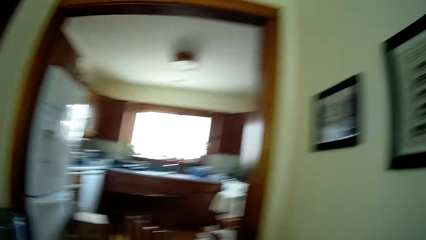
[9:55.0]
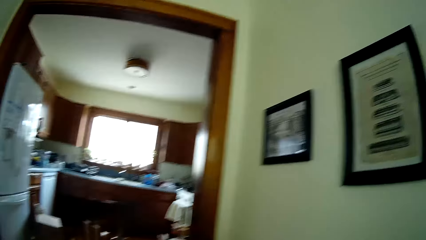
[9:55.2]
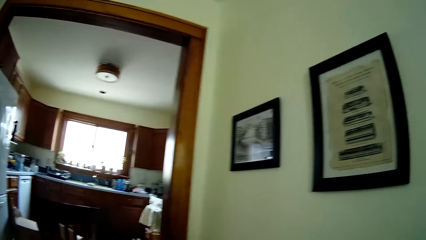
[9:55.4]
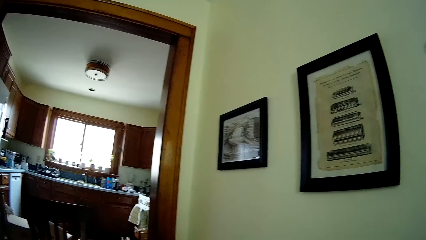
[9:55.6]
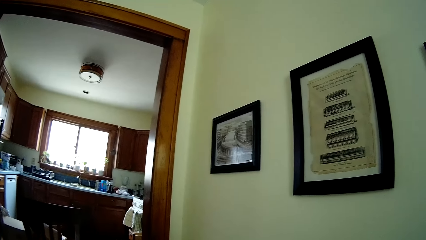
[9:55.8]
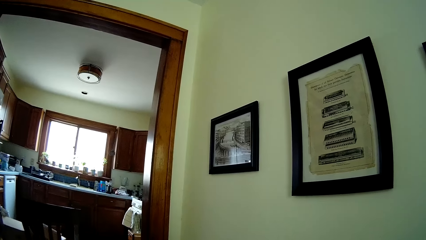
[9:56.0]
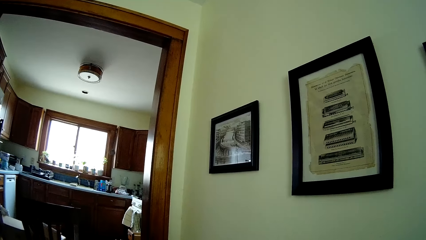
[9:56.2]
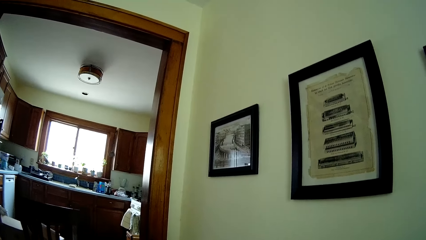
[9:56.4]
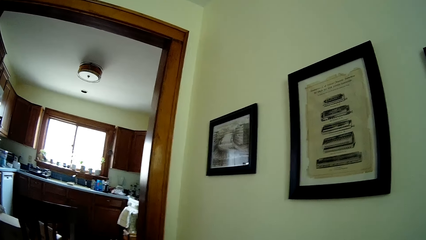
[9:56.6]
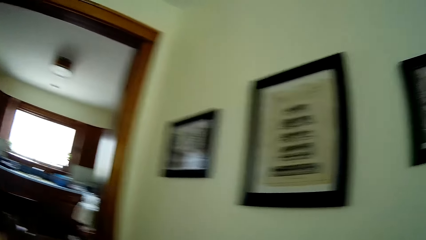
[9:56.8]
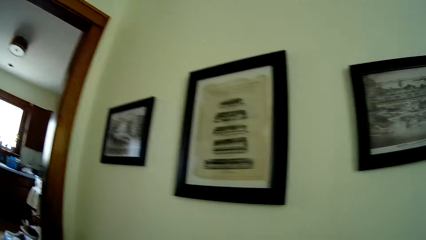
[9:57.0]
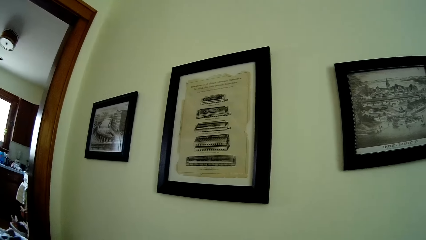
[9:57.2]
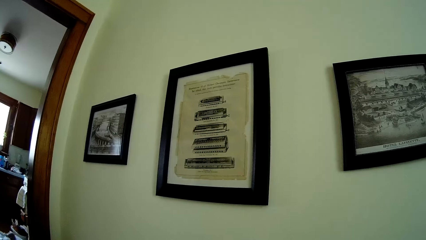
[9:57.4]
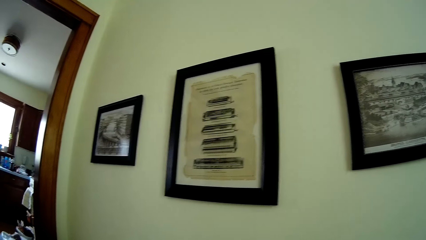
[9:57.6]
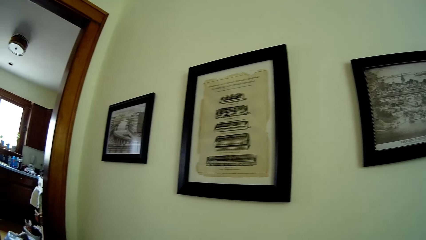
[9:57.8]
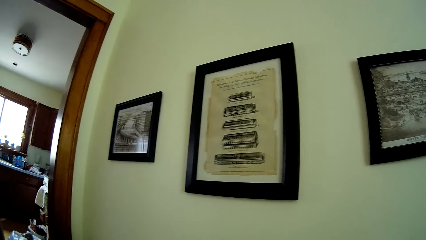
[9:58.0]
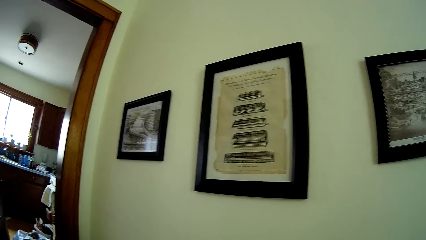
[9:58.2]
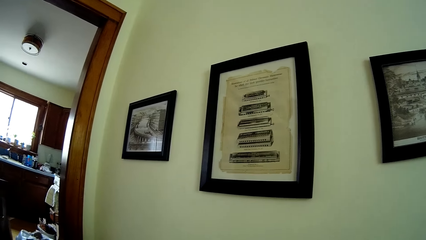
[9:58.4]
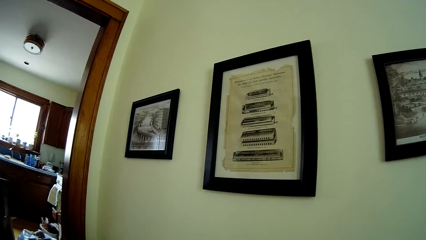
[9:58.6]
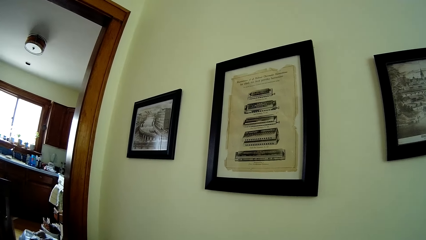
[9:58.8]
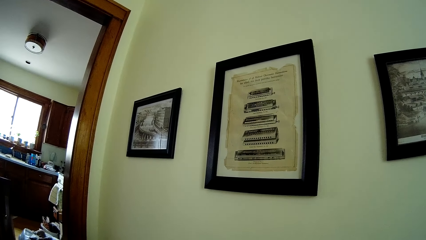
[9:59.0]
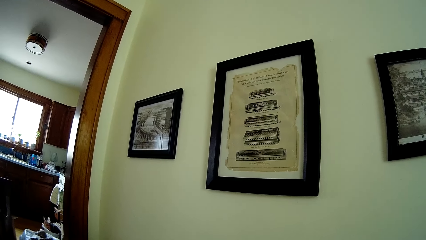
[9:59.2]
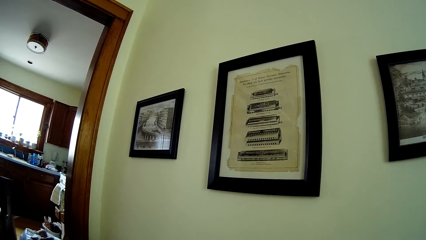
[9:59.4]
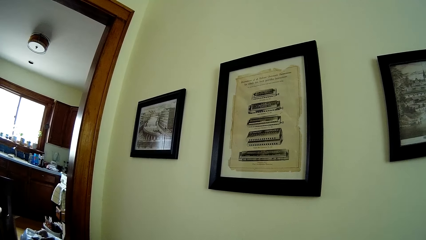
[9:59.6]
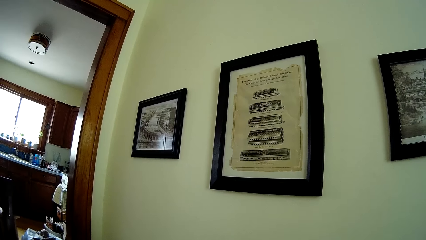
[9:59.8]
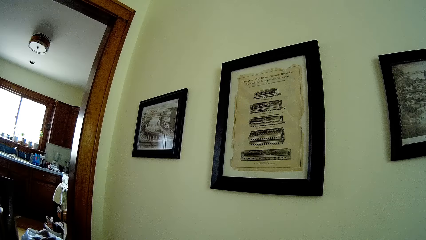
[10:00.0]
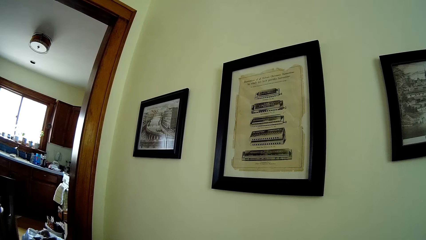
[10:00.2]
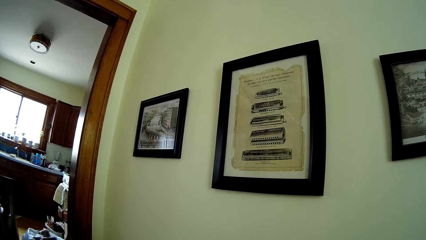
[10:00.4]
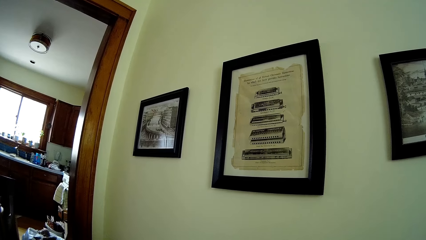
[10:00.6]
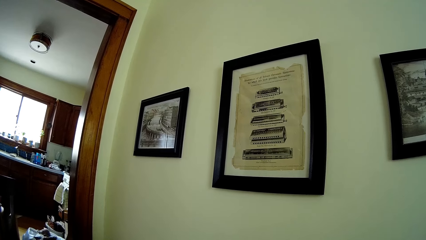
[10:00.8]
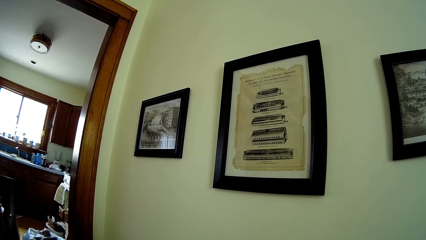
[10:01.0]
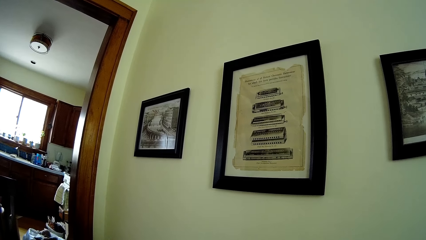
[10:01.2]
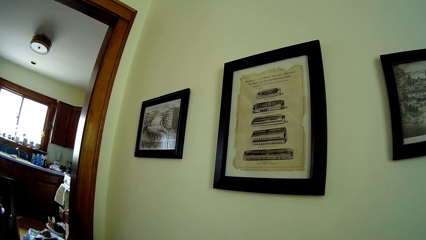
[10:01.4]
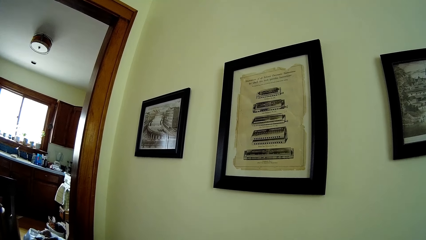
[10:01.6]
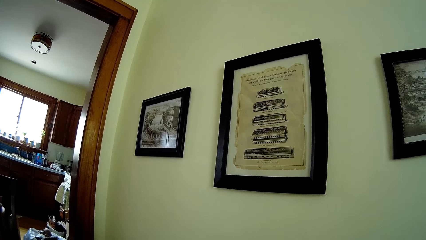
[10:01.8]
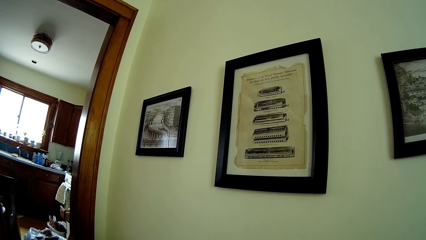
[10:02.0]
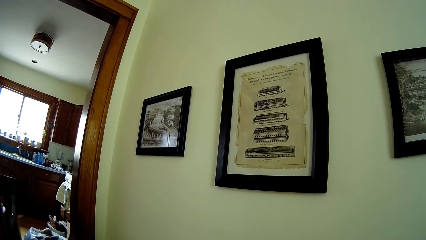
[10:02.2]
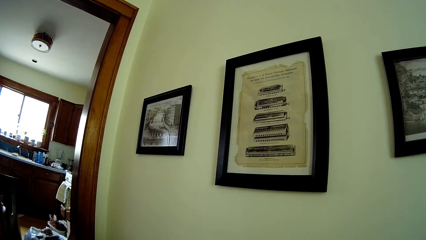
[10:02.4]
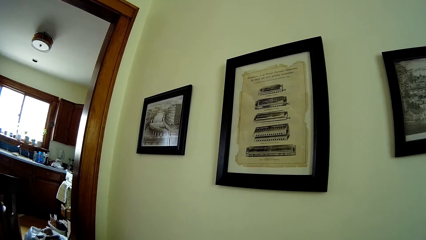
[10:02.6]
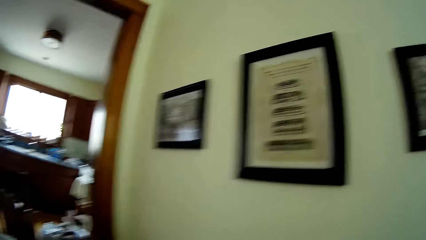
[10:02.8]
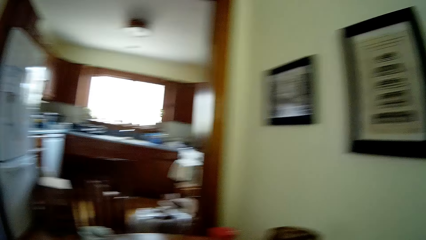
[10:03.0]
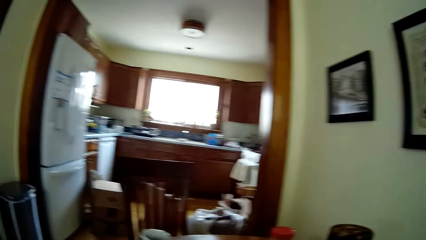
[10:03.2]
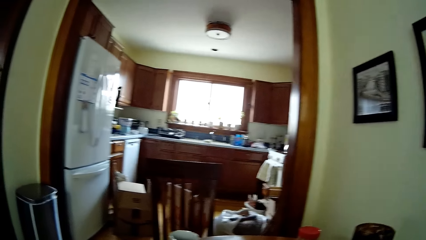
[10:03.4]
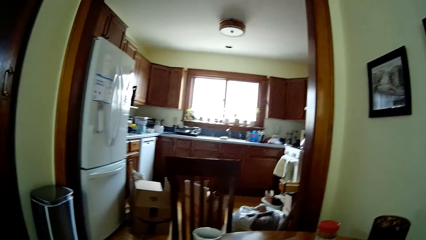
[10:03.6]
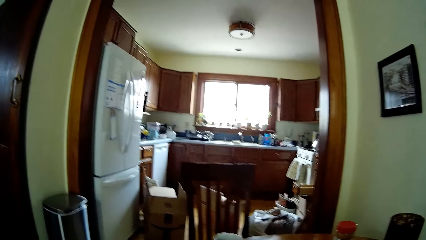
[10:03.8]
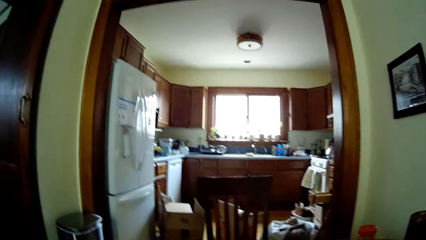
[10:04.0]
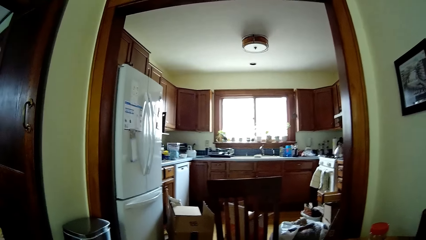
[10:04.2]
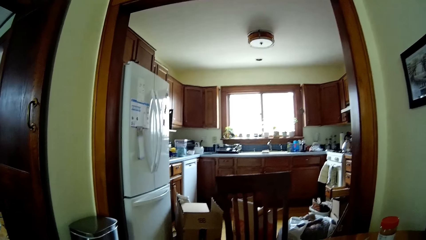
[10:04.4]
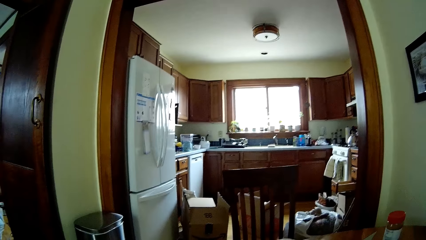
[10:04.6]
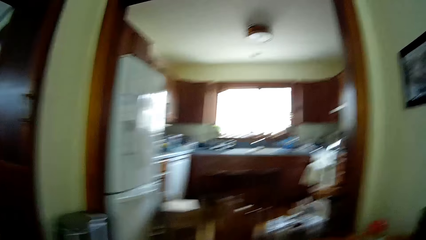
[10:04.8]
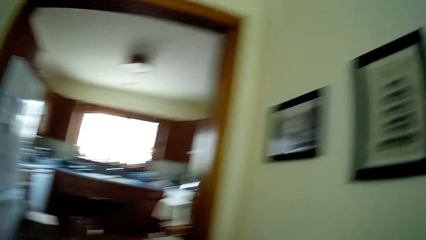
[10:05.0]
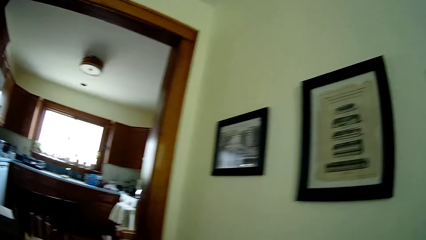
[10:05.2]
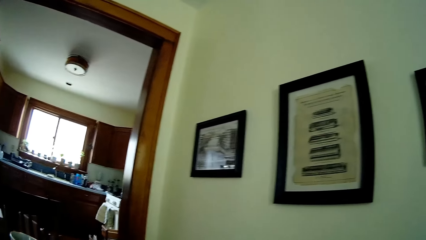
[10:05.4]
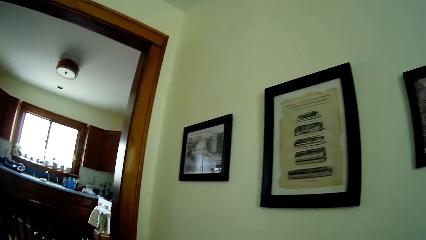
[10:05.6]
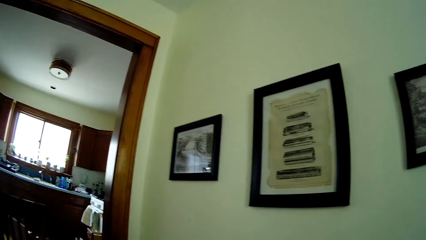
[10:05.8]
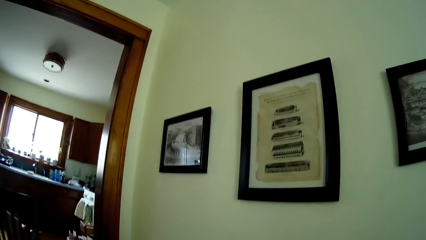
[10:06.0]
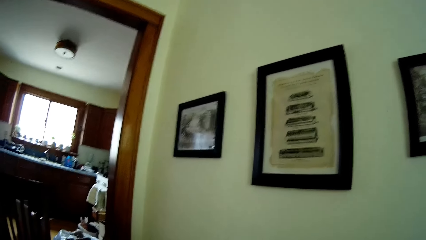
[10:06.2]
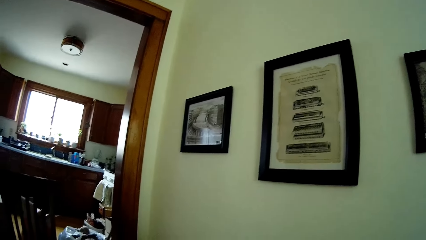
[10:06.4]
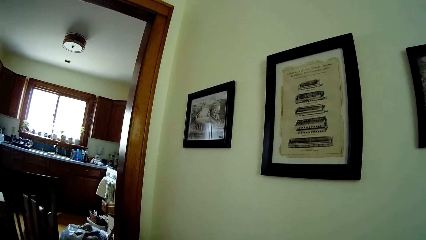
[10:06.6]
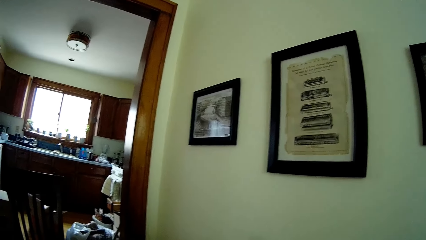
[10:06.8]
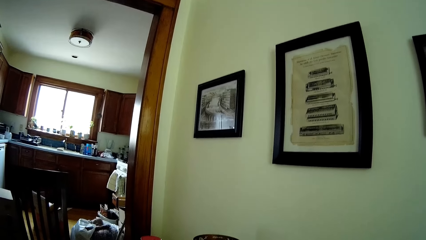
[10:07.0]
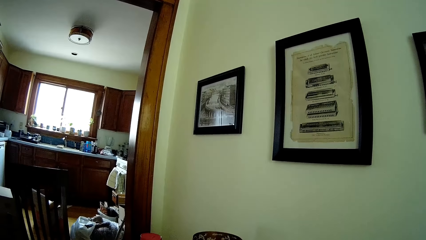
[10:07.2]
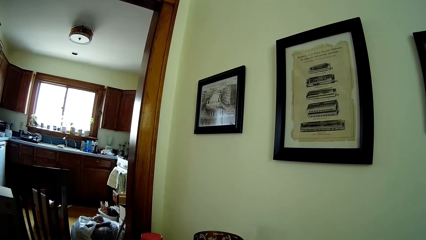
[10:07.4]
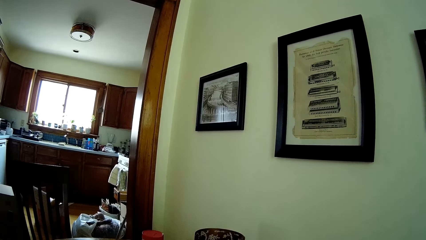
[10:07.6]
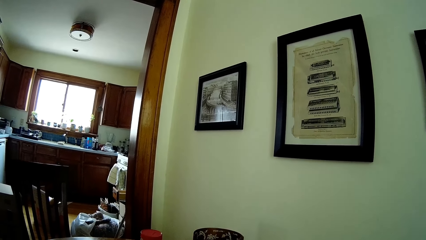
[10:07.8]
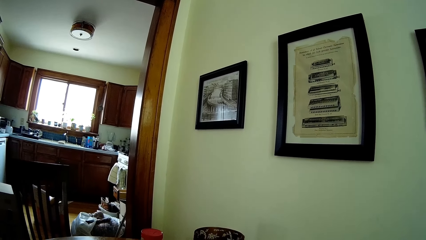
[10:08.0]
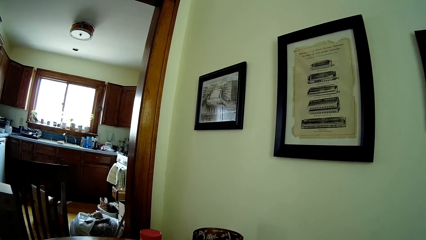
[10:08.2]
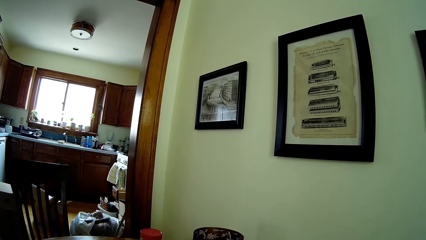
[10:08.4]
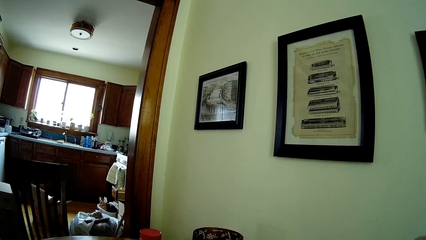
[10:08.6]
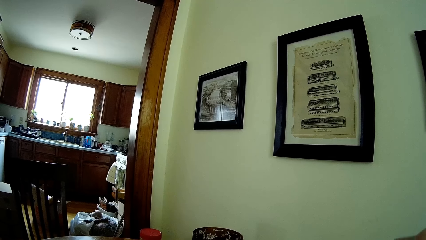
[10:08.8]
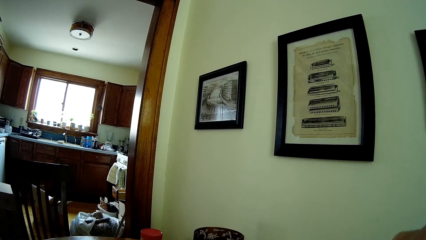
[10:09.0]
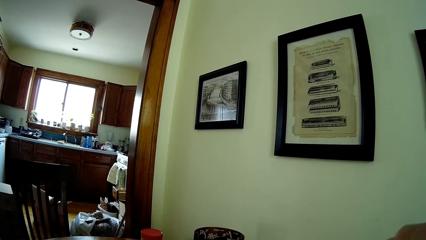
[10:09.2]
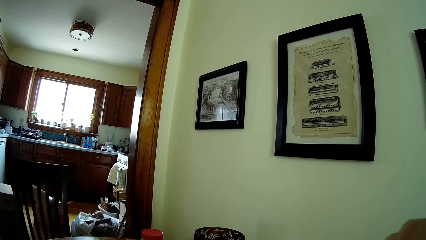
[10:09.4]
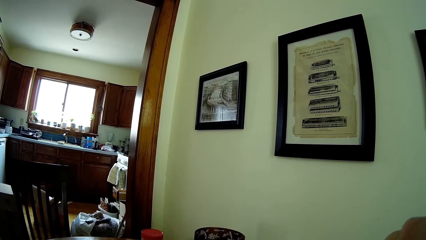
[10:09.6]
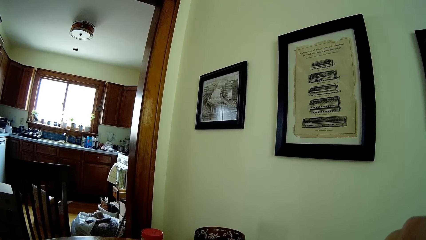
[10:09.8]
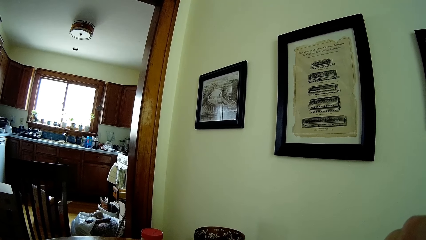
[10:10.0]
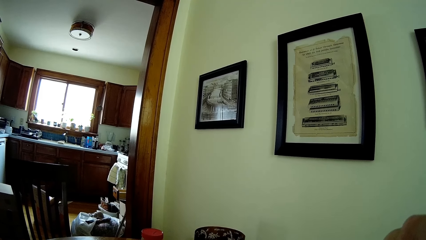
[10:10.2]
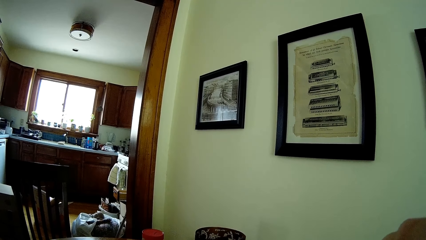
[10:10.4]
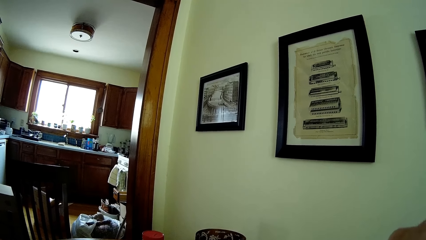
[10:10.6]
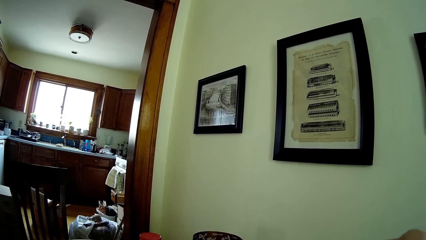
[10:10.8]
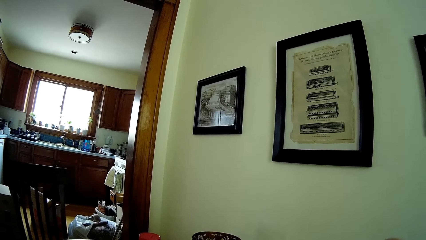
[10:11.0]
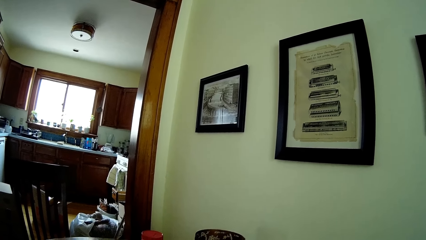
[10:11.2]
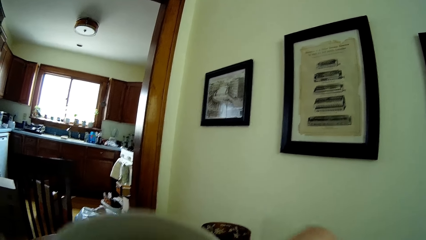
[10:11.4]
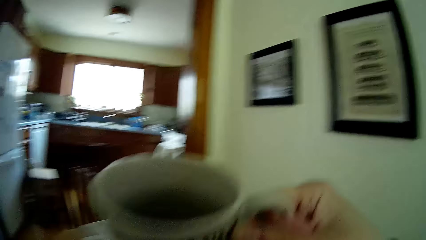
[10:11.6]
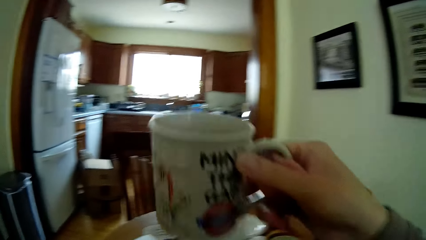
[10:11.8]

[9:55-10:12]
The camera wearer lifts his right hand towards his face. He drops a mug in his right hand on a coaster on the table.
